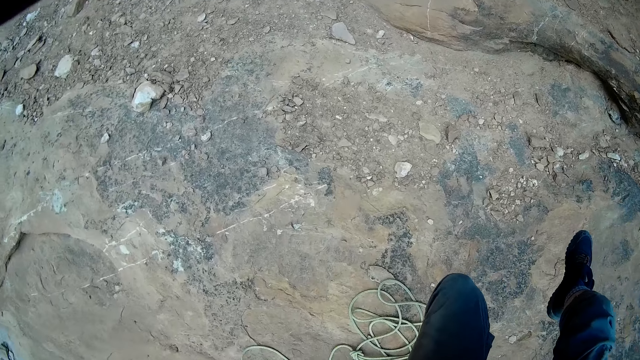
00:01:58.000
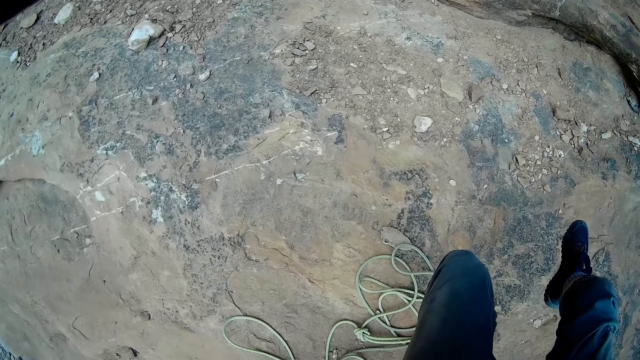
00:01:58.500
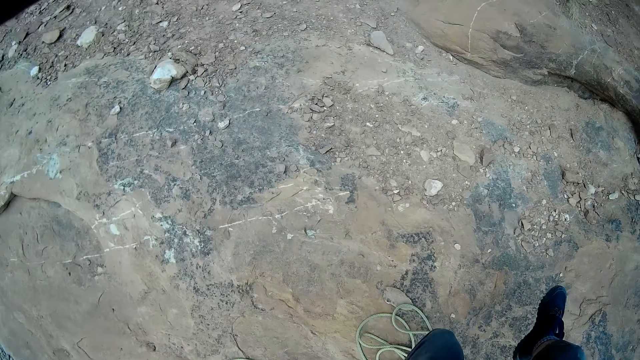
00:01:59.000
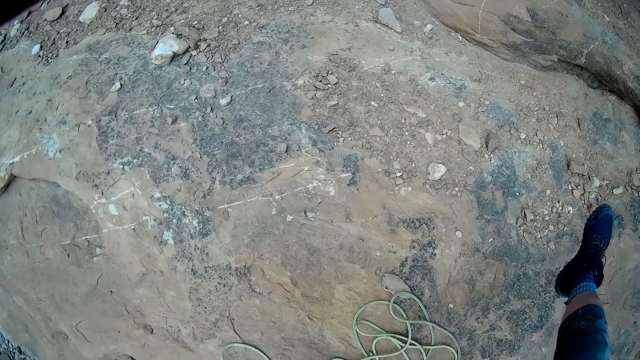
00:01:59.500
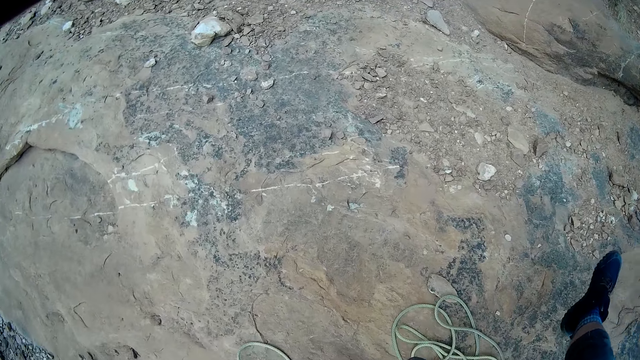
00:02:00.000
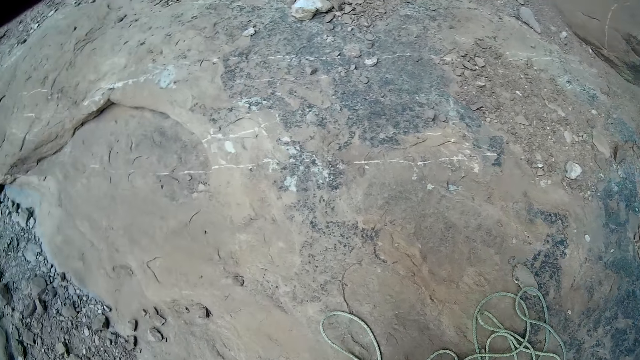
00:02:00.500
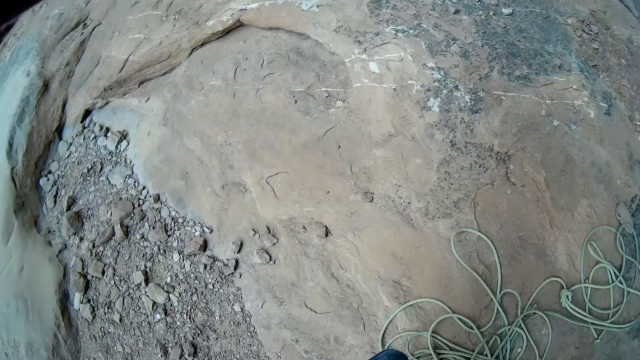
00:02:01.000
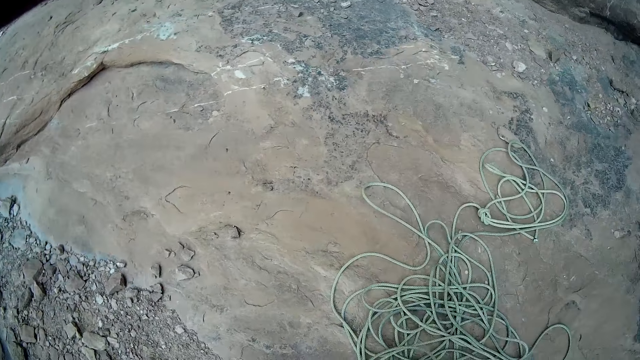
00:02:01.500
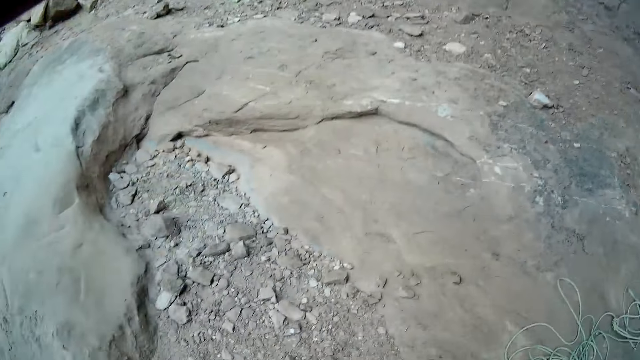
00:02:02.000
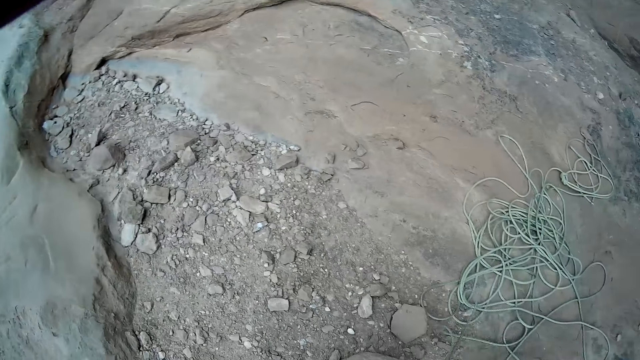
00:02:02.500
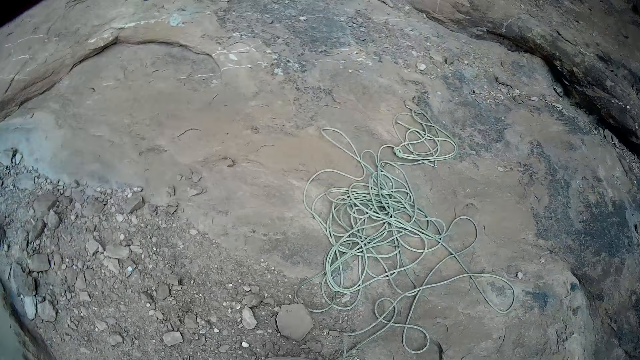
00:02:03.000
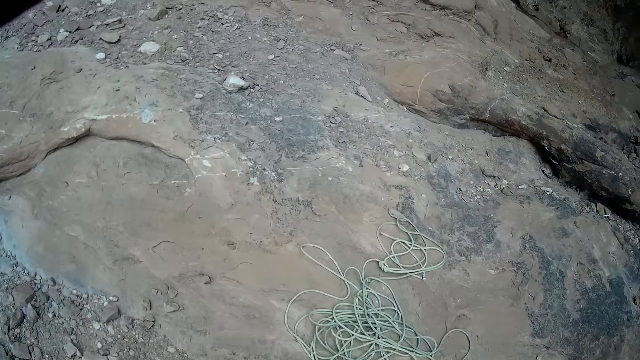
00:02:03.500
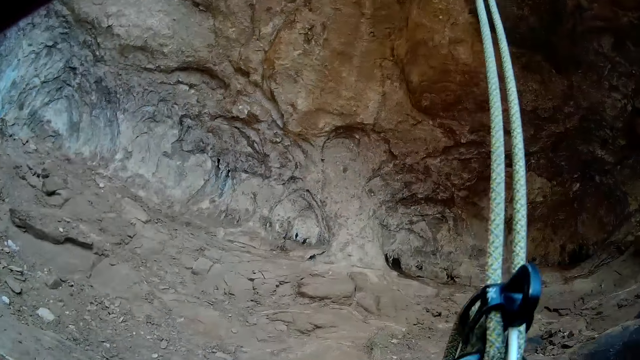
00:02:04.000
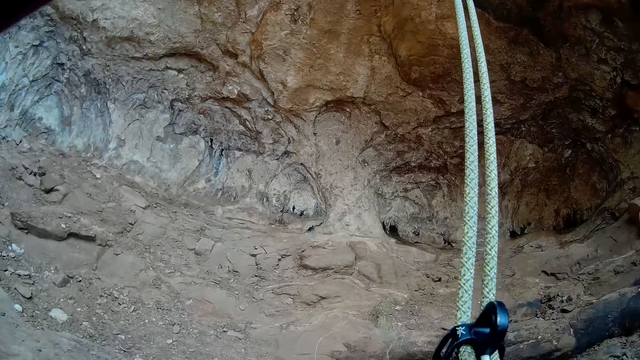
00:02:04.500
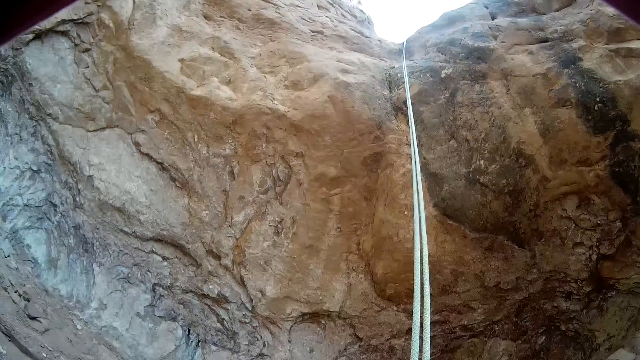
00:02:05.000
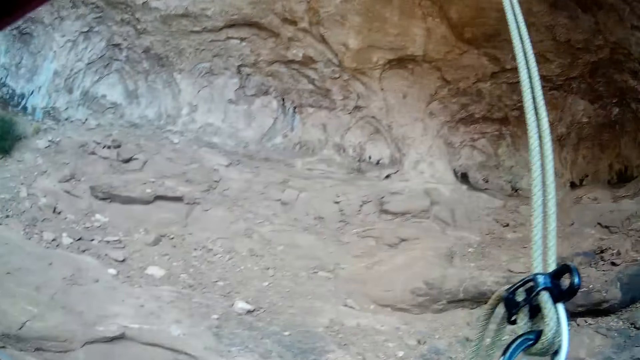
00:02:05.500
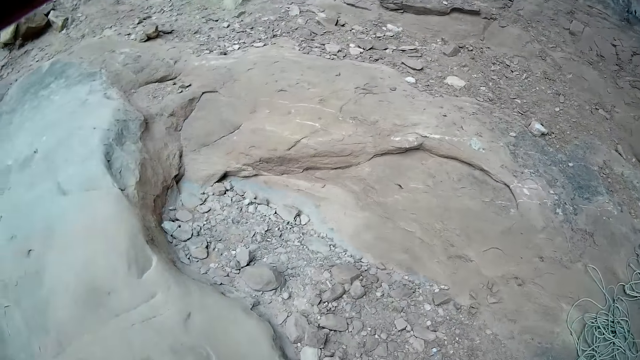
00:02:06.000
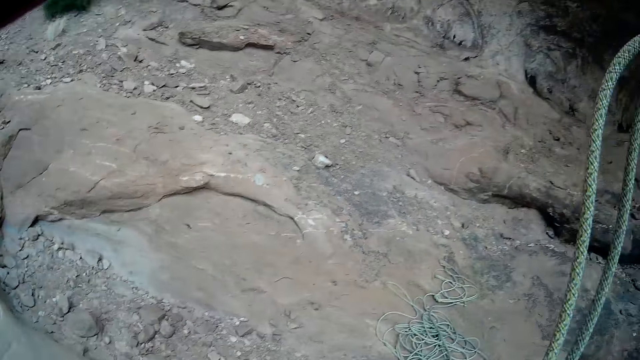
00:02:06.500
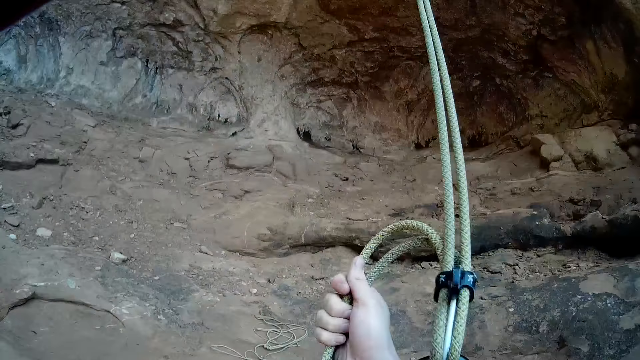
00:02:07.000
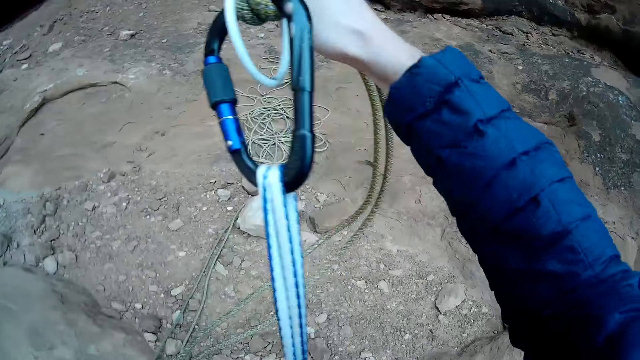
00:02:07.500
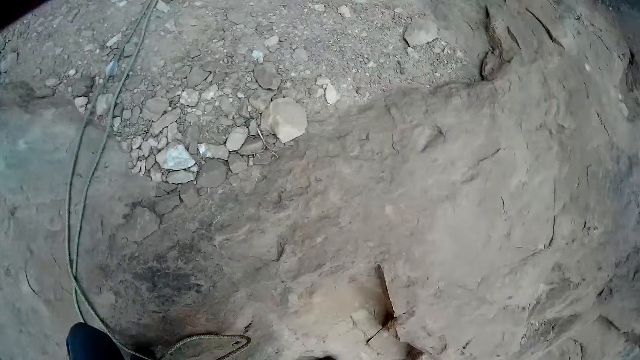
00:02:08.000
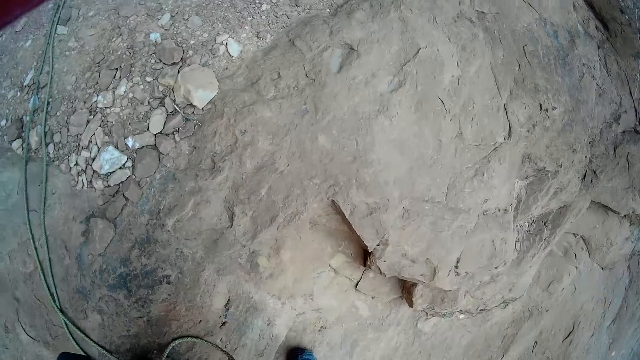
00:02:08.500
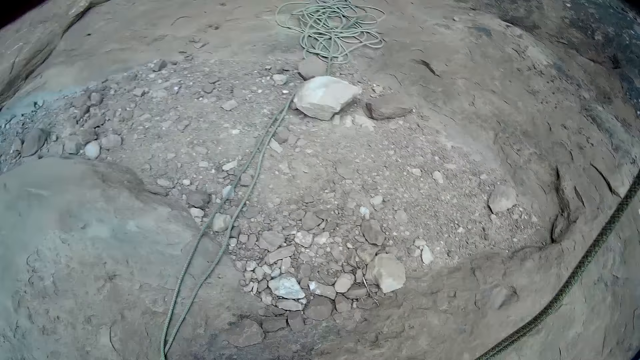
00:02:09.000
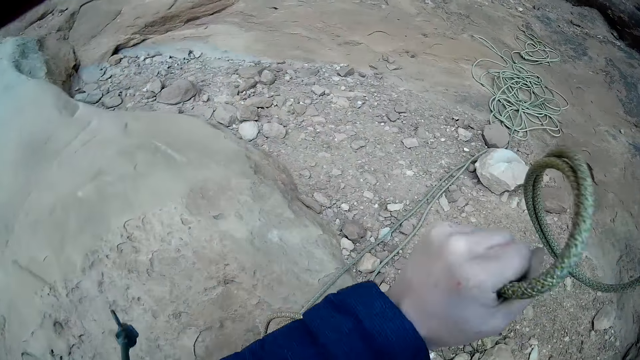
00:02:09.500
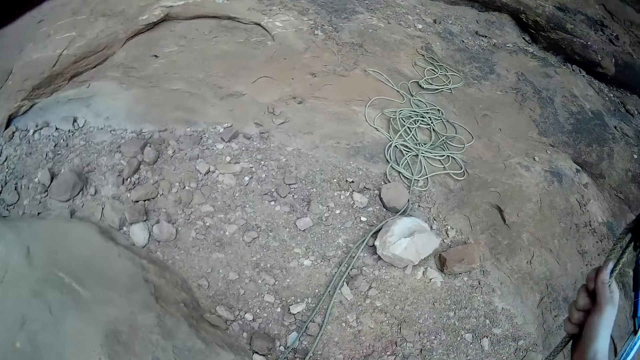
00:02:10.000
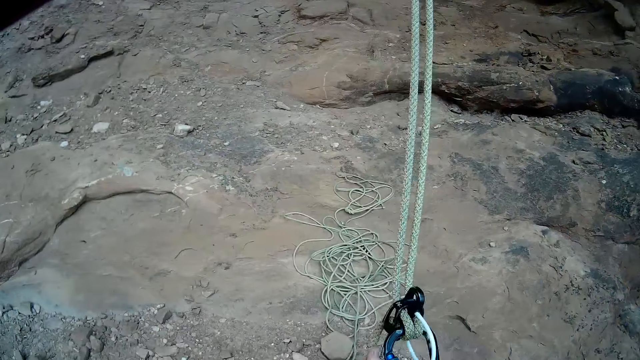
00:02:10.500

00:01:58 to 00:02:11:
The camera wearer lands on his feet on the mountain. He looks up. He looks at the ground. He adjusts the mountain ropes with his right hand.

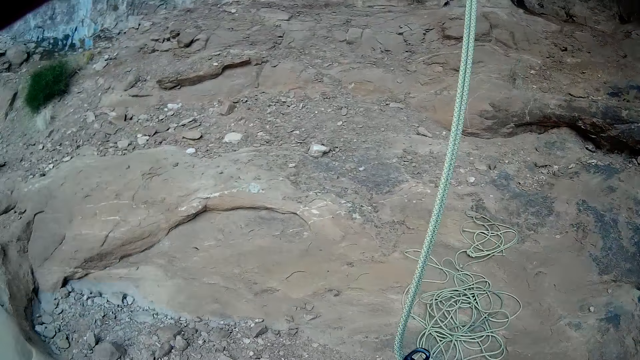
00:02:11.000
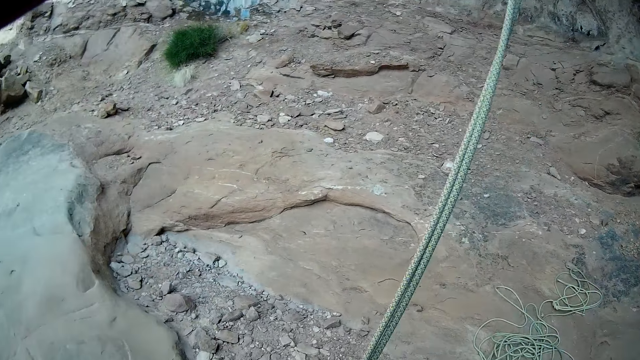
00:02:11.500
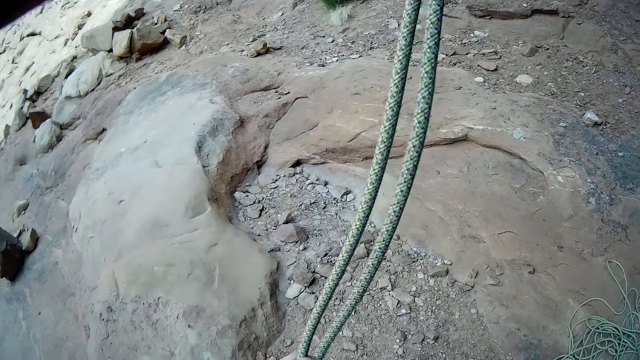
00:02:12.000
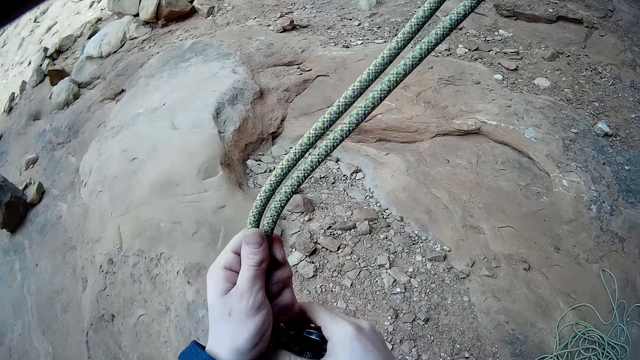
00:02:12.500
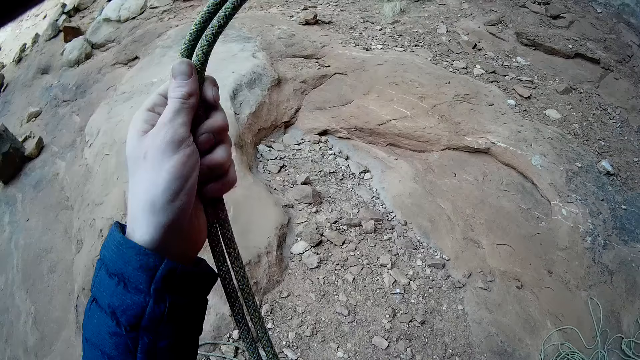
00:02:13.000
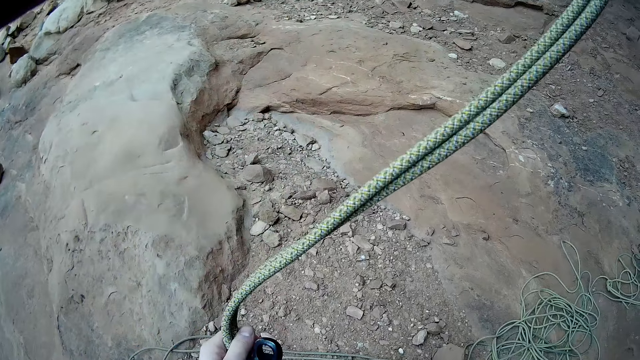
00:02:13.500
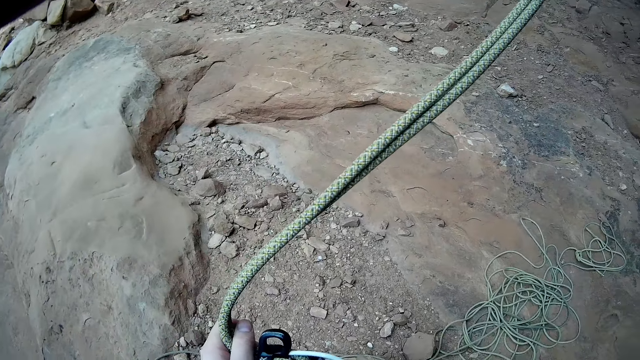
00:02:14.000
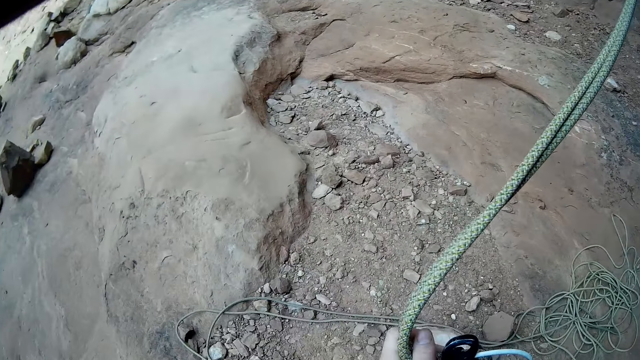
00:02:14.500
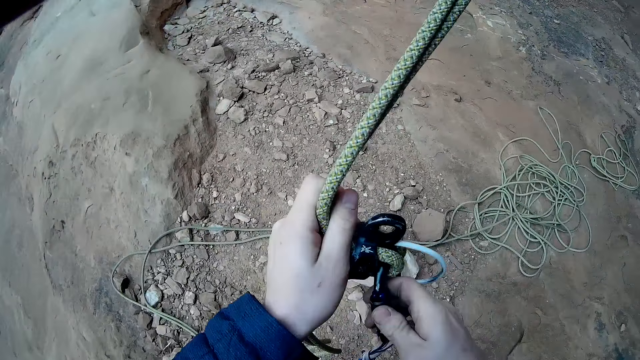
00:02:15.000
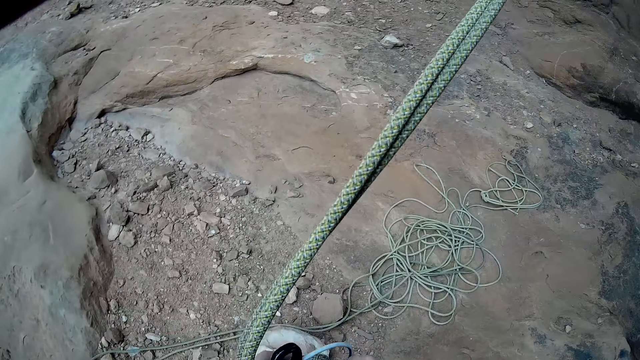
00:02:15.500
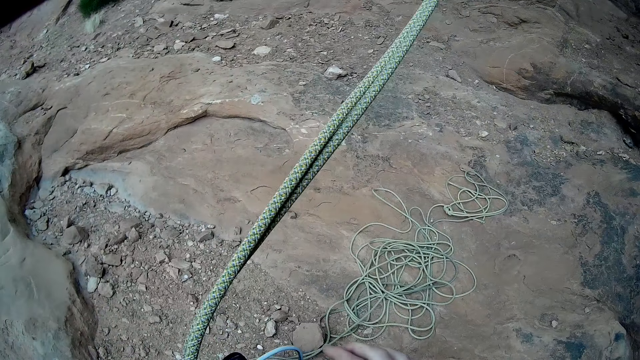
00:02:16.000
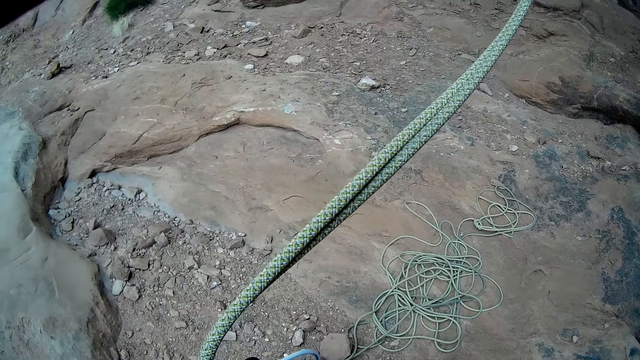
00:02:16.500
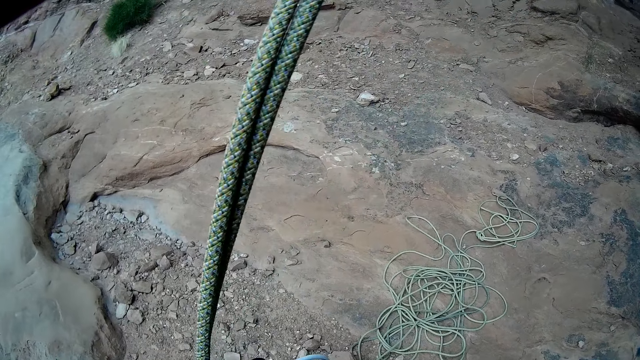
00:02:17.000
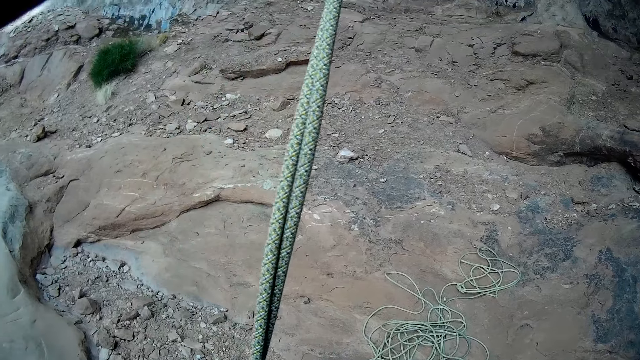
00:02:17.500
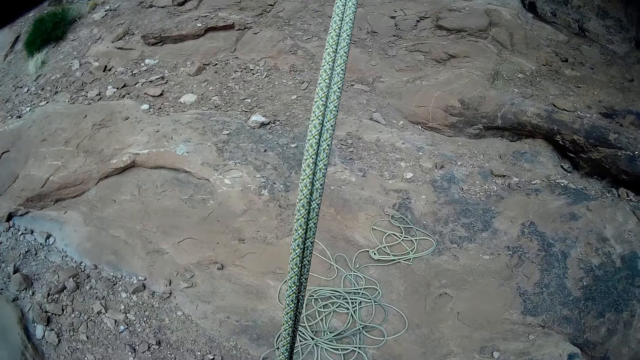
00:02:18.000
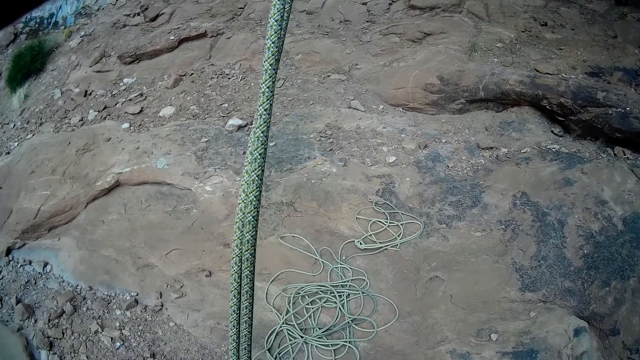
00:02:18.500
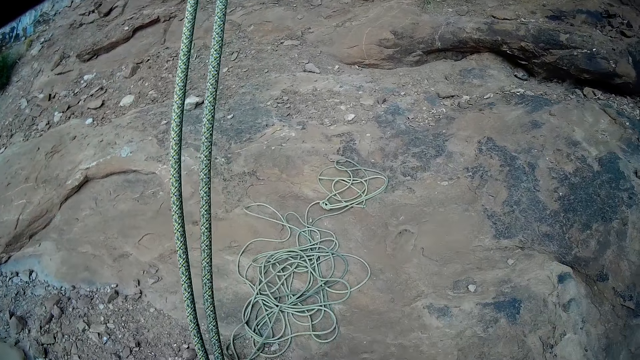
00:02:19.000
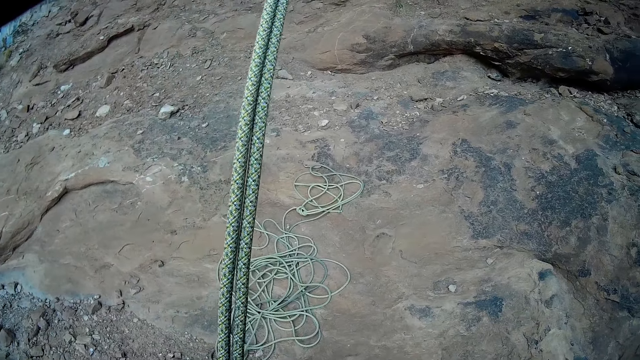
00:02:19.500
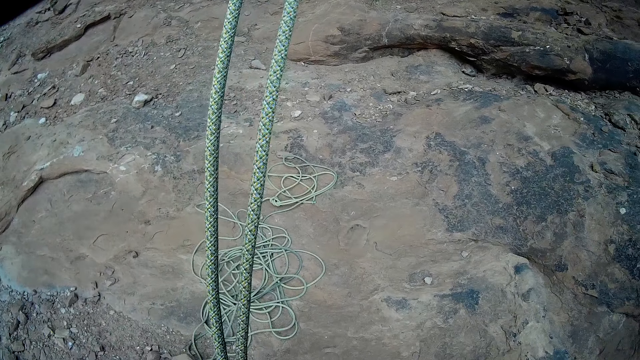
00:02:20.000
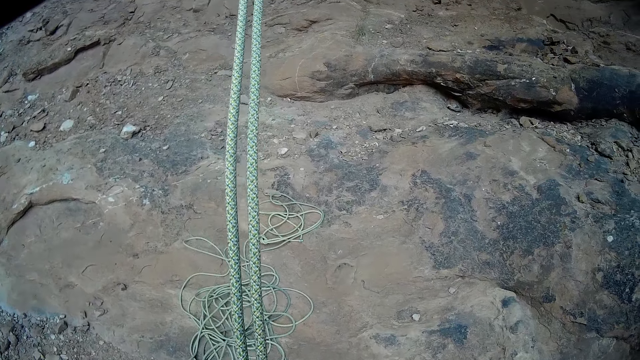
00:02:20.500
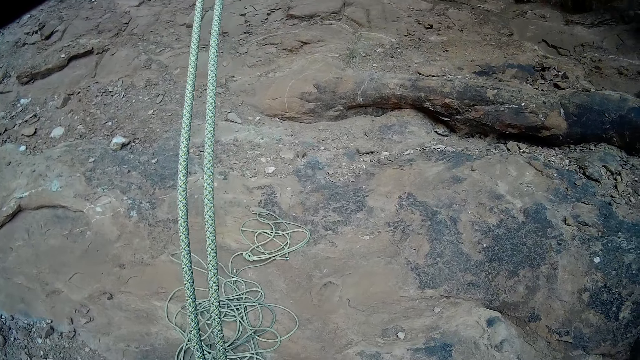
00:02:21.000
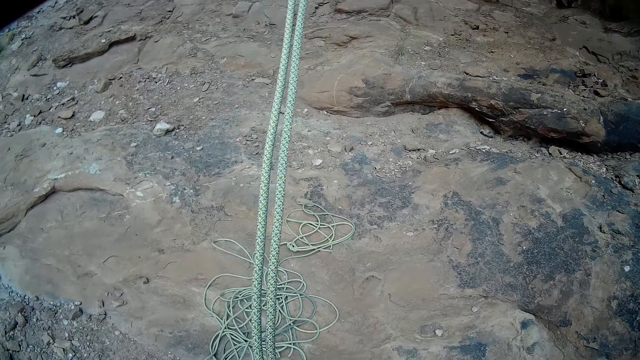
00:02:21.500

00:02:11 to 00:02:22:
The camera wearer removes the pulley on the rope with his right hand. He adjusts the rope.
